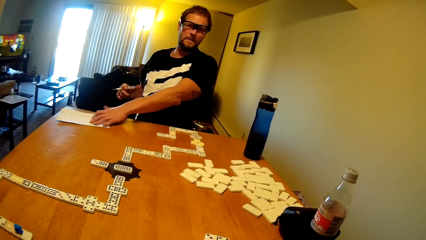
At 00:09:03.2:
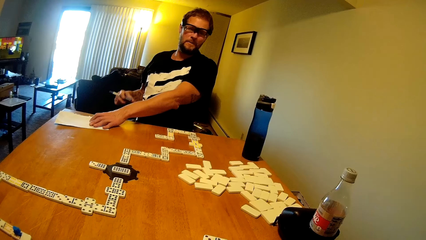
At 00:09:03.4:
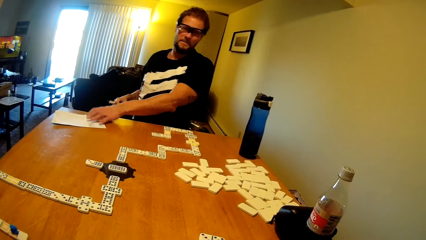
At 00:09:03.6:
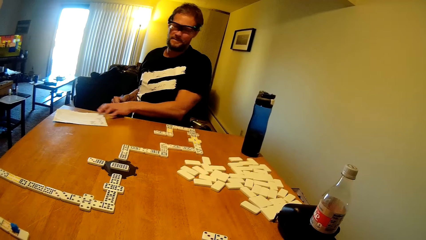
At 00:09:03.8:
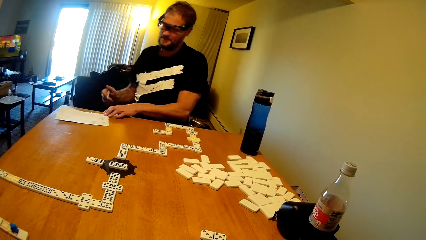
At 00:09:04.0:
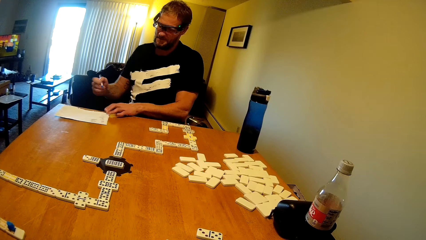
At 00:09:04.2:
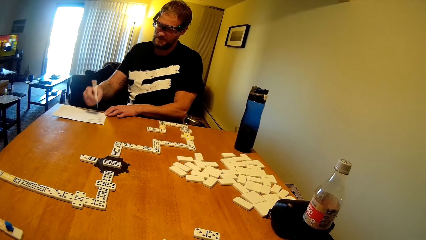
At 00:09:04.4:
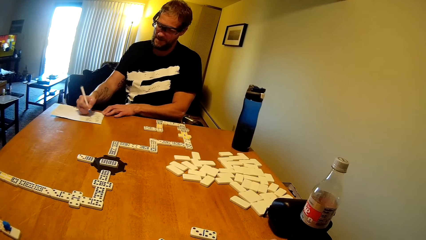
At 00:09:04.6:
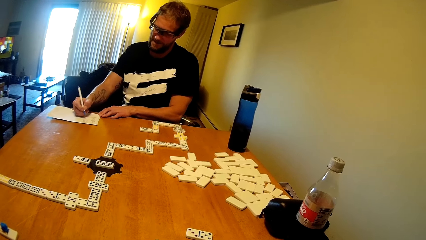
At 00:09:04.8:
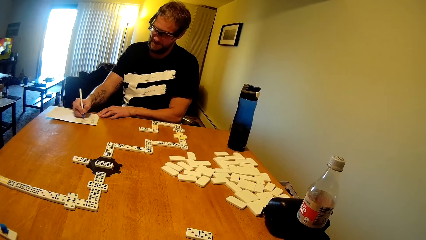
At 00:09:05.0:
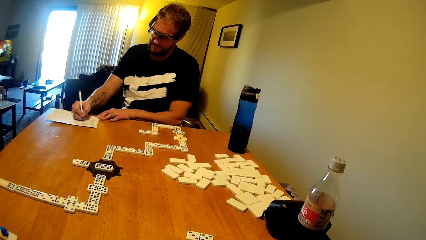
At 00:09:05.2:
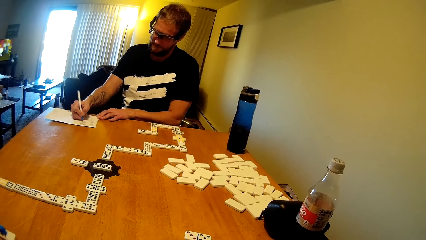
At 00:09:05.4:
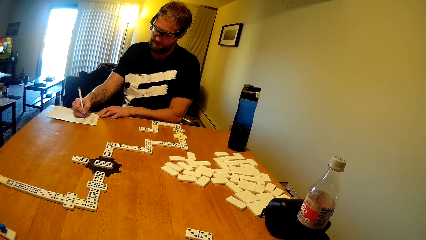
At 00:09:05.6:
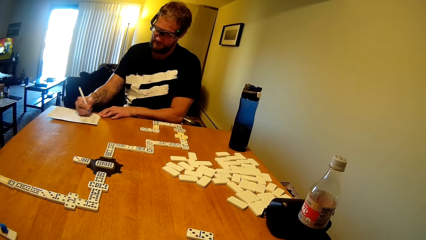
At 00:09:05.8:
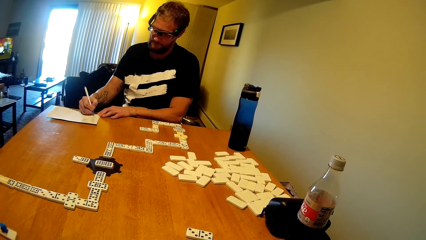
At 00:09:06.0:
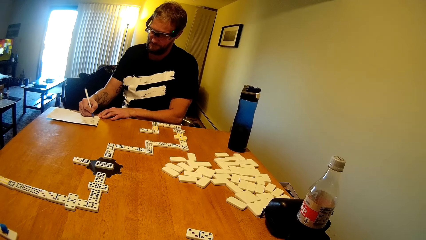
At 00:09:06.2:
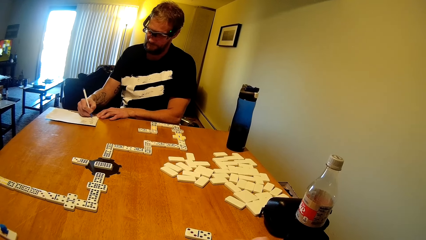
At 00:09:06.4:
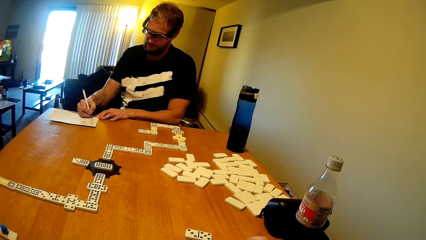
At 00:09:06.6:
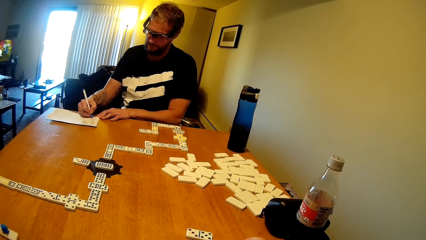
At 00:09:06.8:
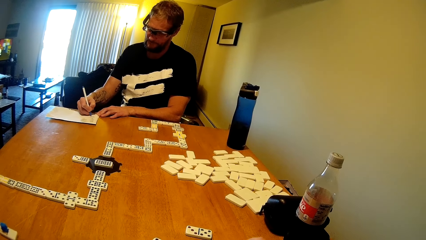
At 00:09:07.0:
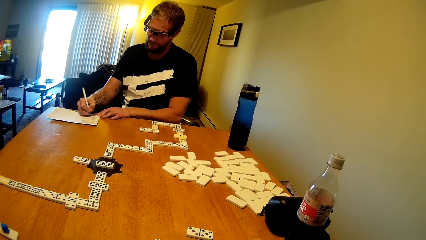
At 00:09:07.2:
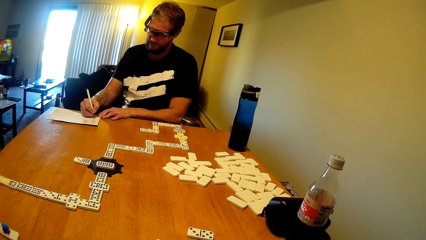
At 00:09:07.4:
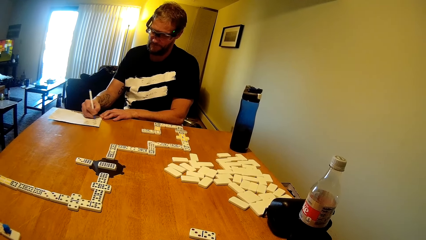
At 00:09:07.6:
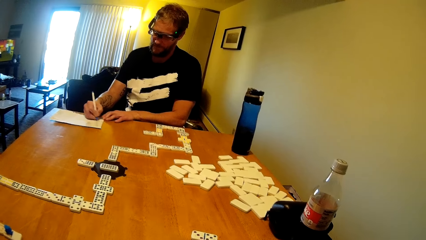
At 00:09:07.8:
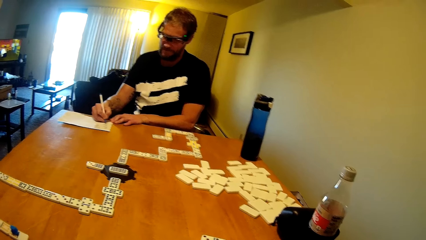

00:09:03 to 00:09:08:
A man writes on the paper.

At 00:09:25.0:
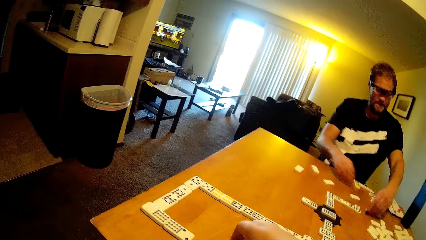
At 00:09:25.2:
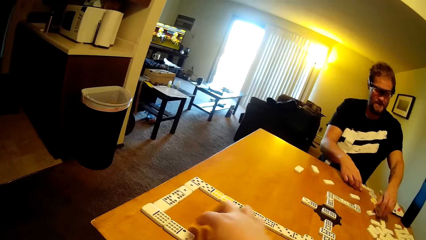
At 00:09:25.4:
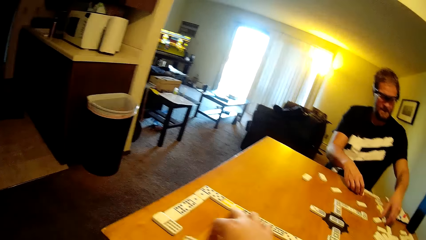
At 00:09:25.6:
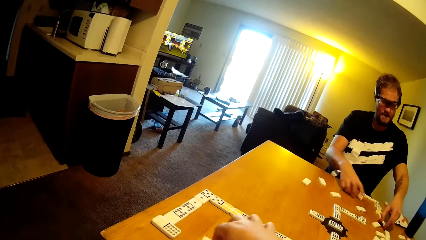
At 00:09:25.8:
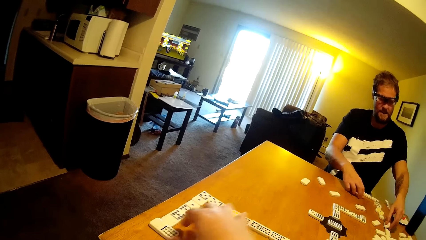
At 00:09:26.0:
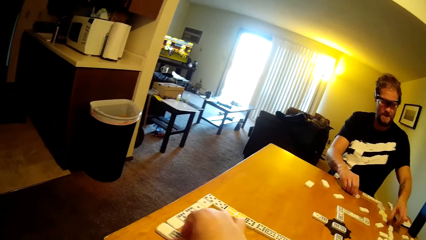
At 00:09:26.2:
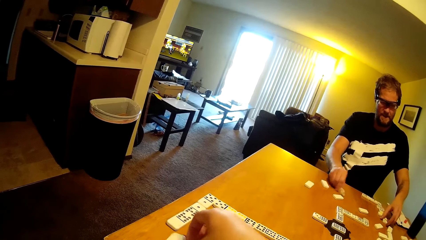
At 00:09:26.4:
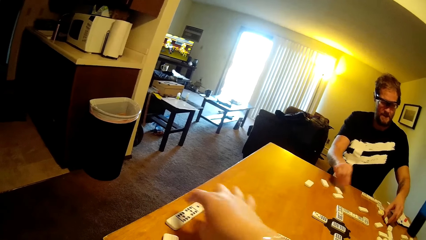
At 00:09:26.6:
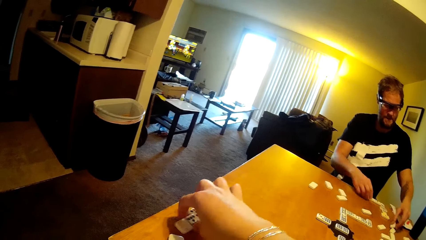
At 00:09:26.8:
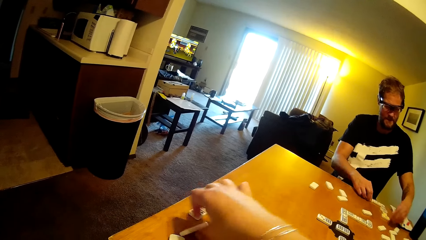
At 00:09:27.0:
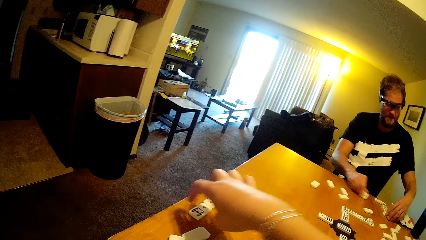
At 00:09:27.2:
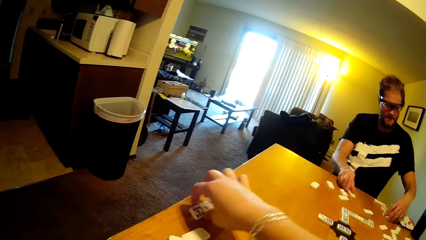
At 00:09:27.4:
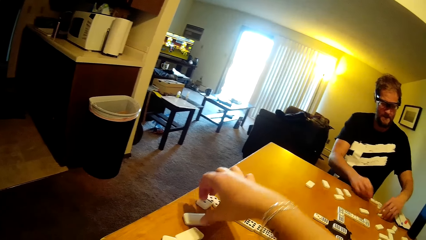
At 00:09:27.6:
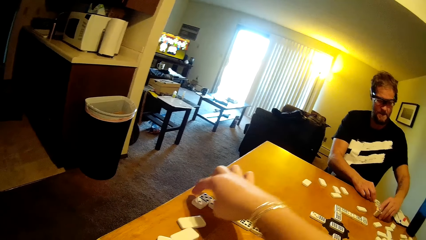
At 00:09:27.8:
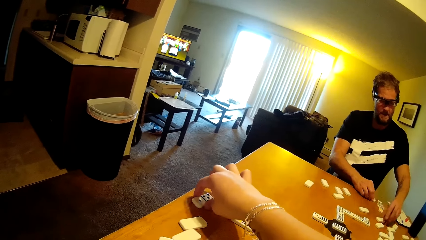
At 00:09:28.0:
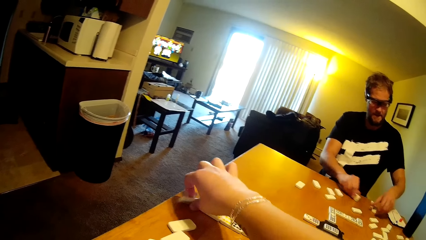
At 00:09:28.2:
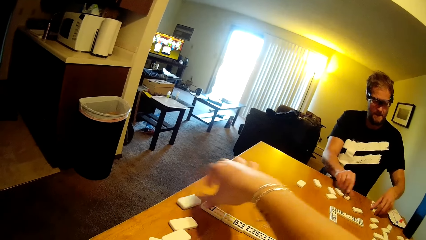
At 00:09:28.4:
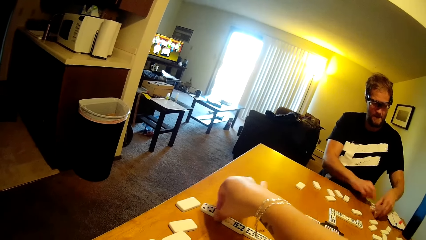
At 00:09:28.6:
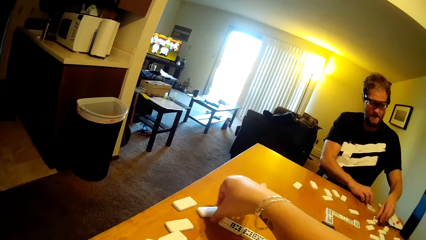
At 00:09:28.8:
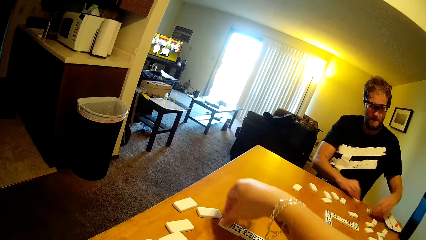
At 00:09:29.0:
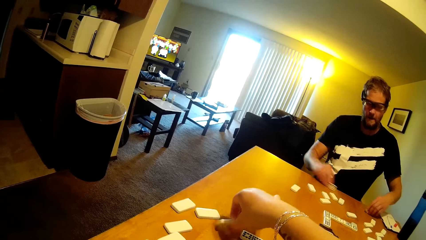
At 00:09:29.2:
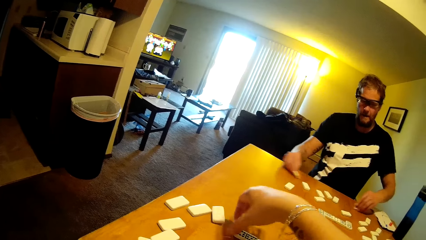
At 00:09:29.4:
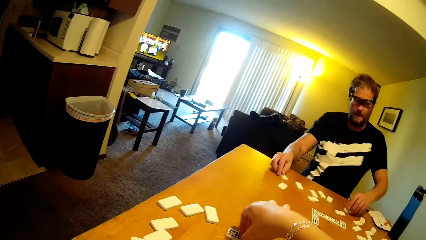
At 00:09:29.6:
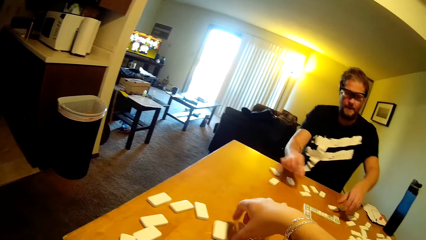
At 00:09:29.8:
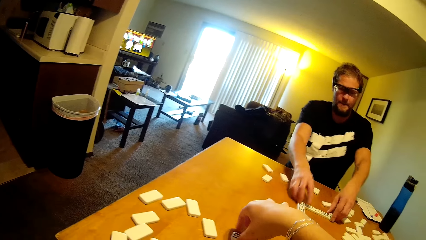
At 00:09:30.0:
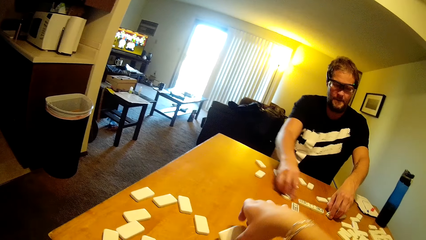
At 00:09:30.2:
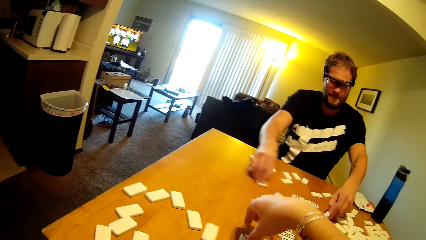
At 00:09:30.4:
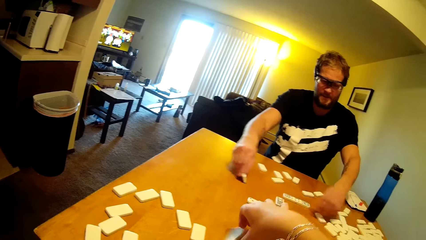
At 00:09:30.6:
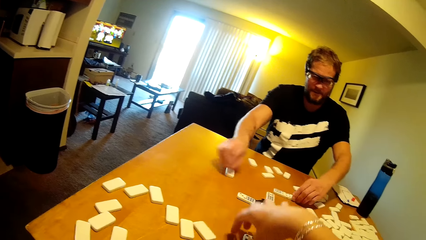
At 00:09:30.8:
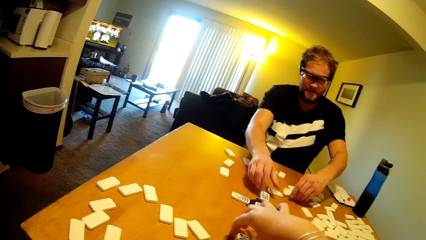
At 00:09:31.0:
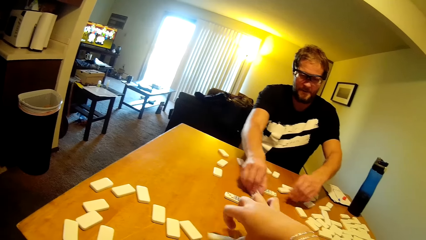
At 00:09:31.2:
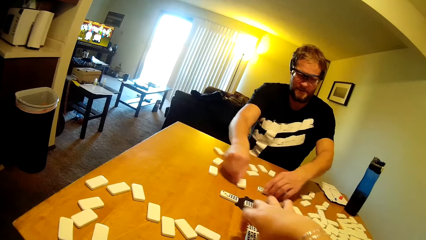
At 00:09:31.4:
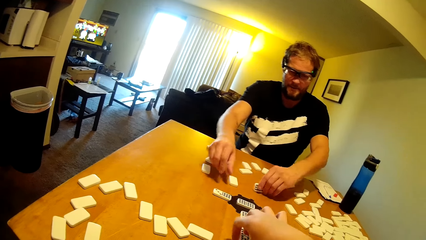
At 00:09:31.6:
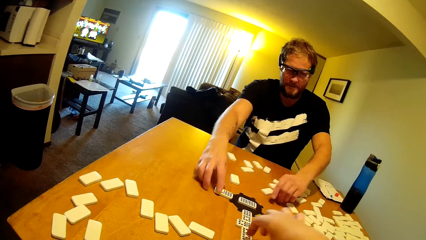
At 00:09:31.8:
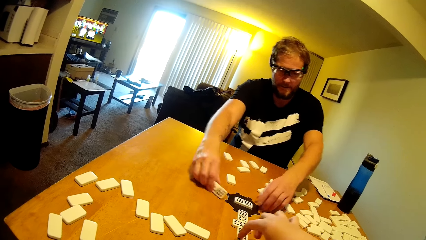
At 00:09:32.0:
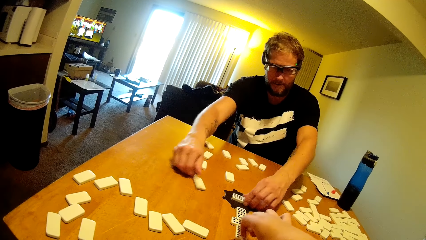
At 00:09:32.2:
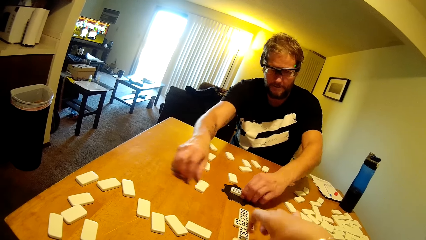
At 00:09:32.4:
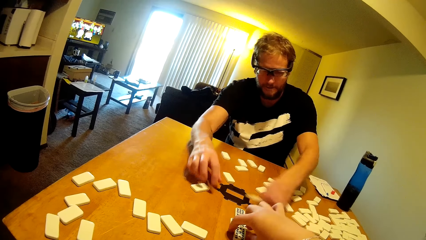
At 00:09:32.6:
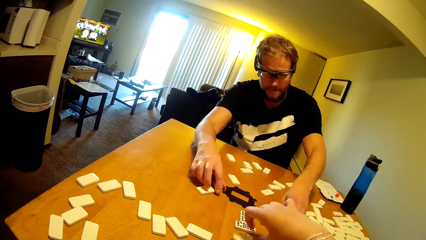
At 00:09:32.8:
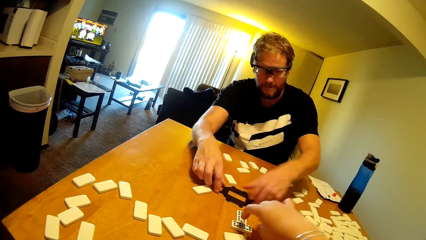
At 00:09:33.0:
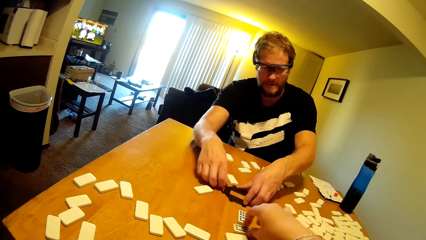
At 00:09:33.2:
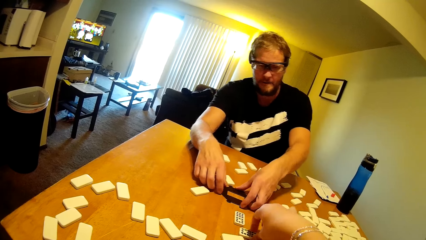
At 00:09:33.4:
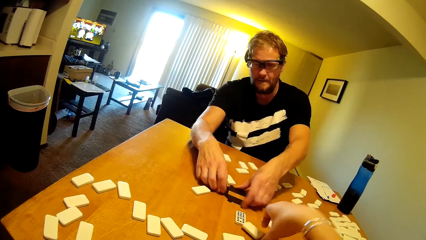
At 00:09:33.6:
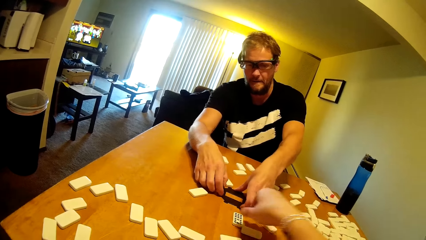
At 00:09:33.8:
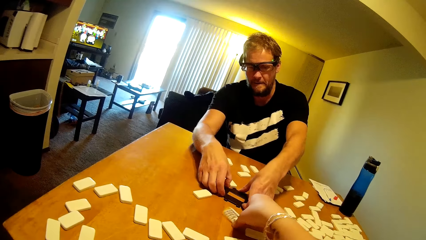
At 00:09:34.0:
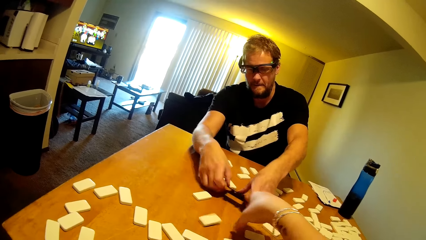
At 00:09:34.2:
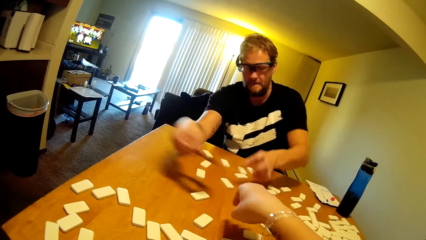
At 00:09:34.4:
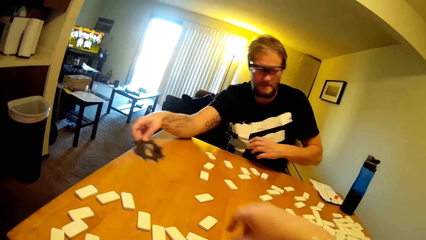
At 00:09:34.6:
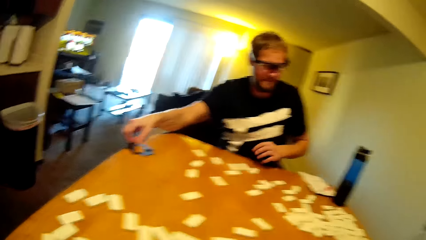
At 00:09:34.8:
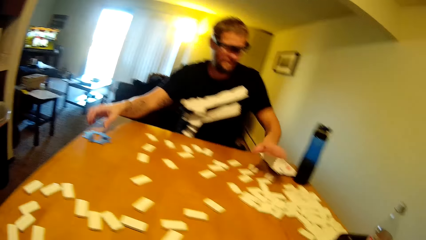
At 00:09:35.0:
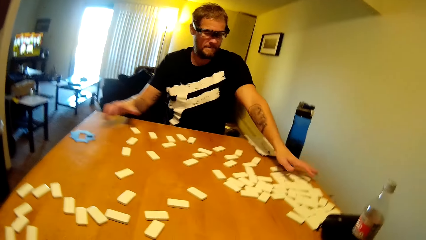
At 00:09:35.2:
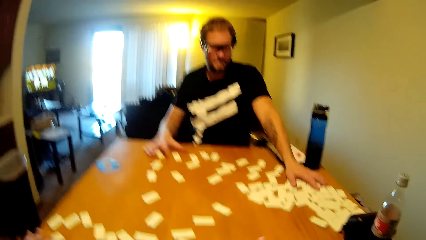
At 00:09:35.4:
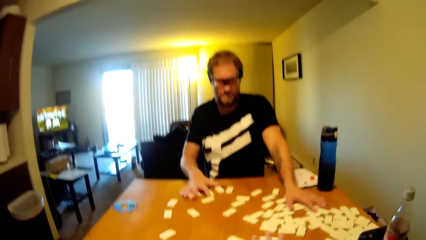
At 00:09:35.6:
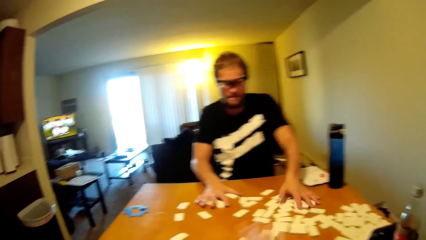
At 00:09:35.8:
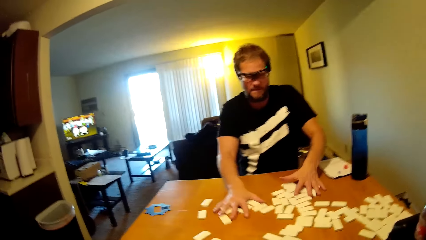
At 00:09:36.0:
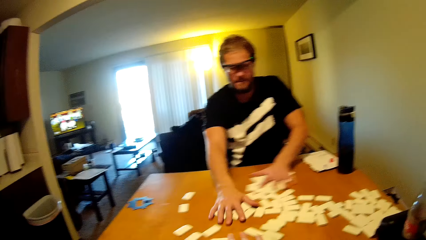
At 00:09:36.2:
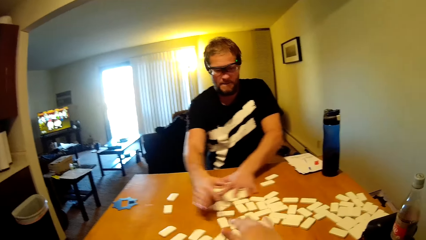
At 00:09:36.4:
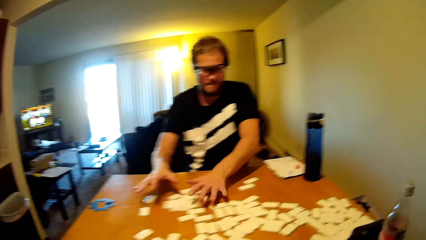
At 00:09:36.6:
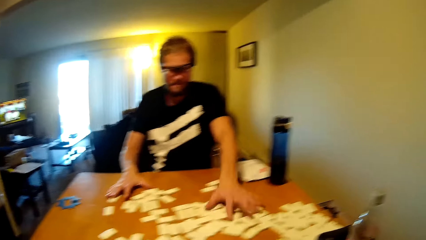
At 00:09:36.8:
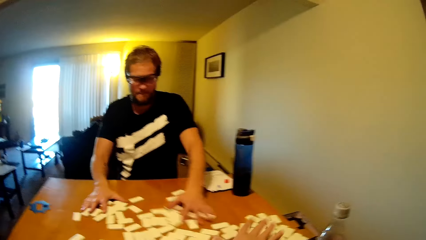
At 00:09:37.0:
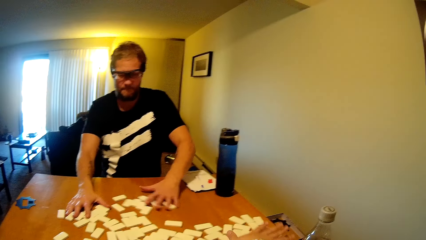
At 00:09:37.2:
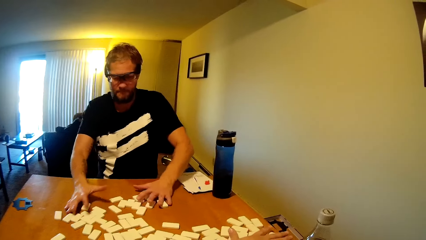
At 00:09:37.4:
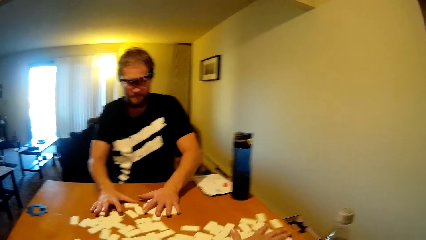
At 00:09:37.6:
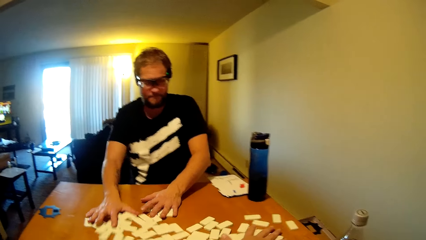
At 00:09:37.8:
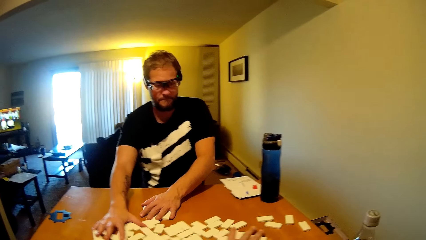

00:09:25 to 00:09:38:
The camera wearer arranges the dominoes card. A person picks up a domino hub, places the domino hub on the table and shuffles the domino tiles. The person arranges the dominoes card. The camera wearer shuffles the domino tiles.
